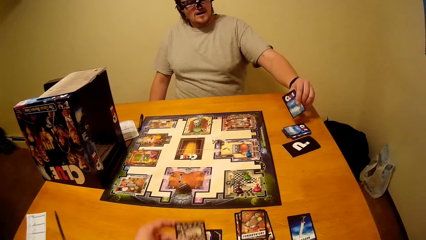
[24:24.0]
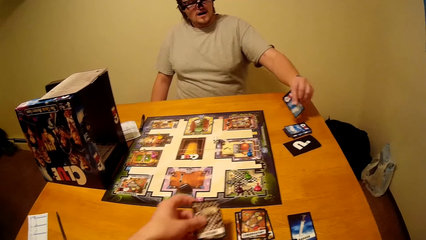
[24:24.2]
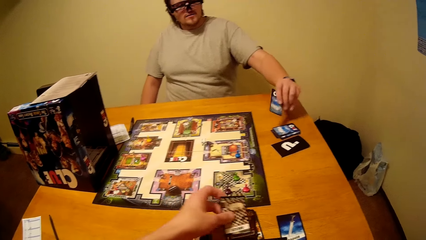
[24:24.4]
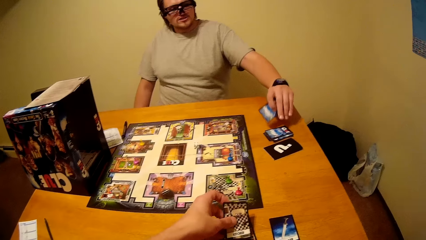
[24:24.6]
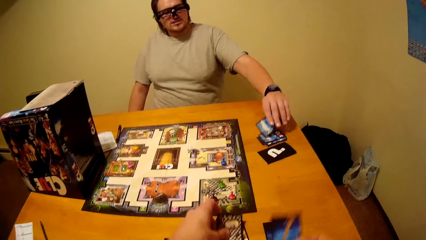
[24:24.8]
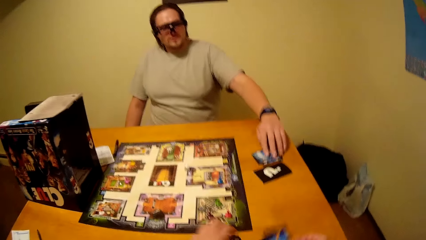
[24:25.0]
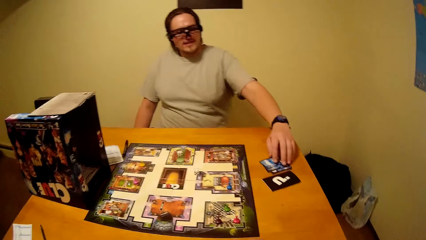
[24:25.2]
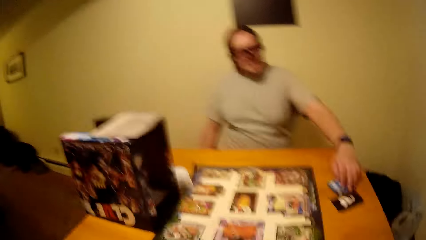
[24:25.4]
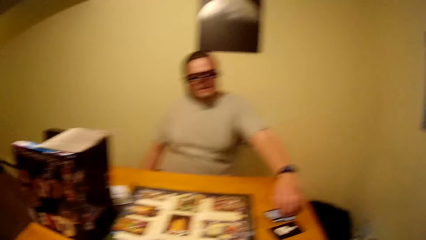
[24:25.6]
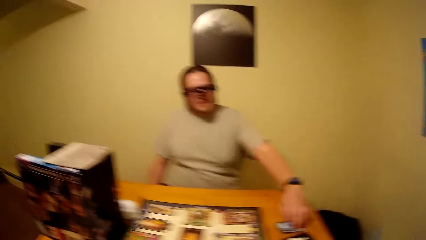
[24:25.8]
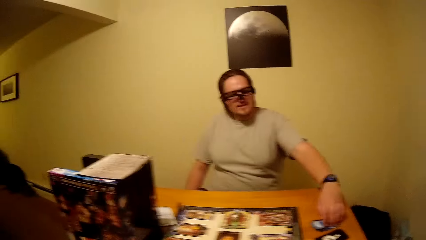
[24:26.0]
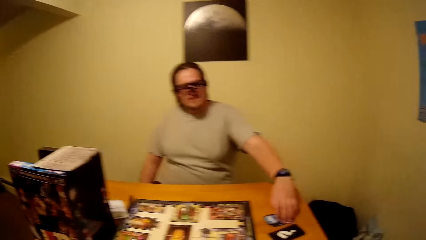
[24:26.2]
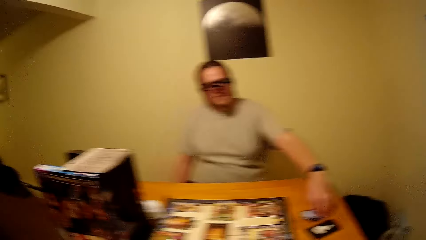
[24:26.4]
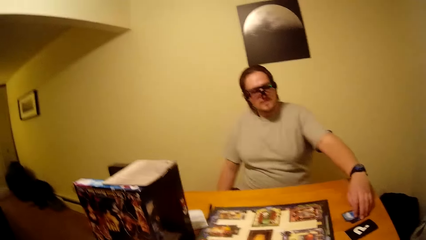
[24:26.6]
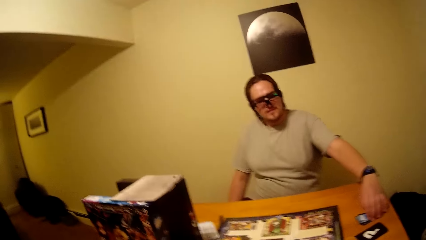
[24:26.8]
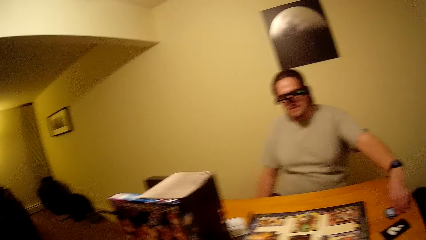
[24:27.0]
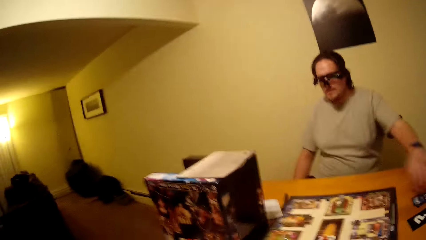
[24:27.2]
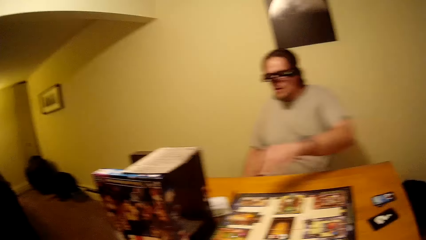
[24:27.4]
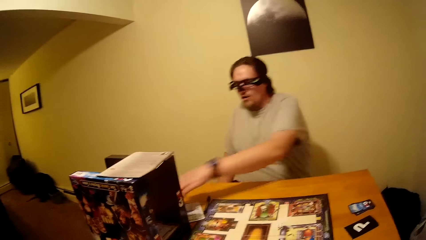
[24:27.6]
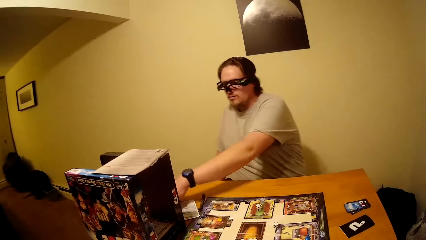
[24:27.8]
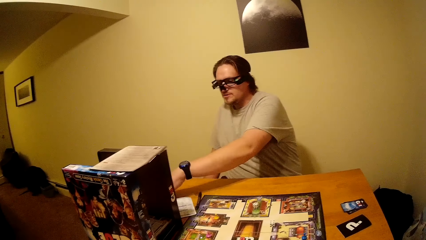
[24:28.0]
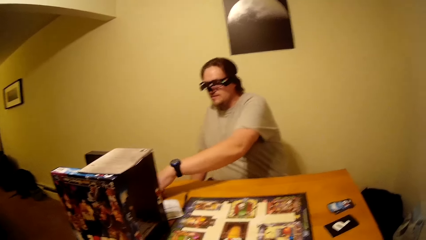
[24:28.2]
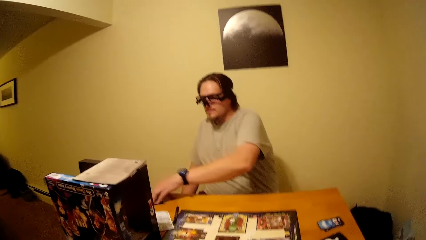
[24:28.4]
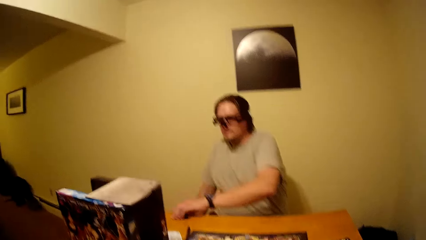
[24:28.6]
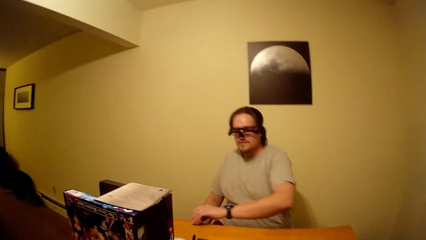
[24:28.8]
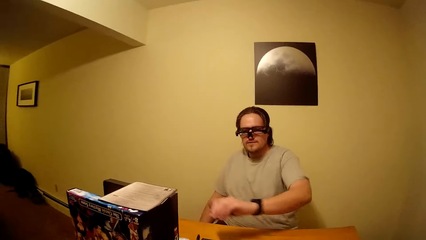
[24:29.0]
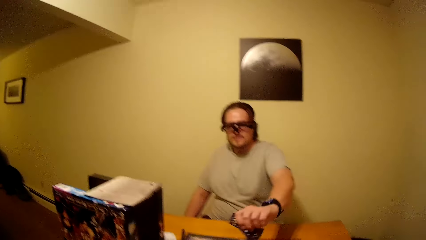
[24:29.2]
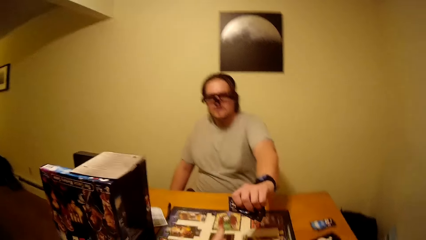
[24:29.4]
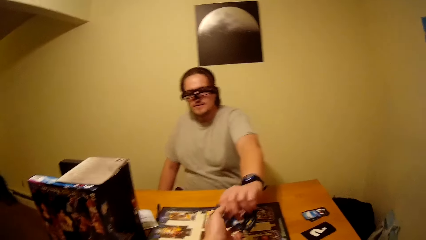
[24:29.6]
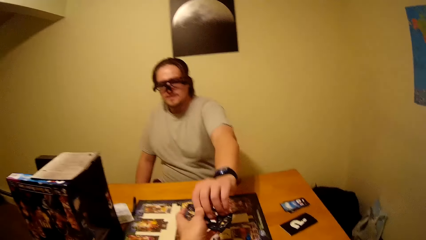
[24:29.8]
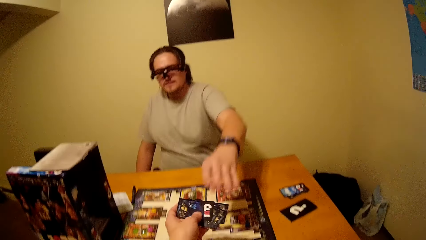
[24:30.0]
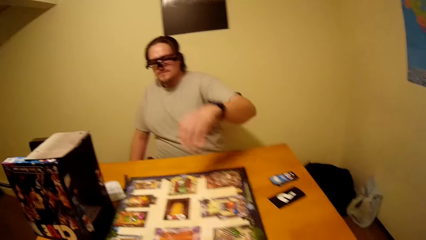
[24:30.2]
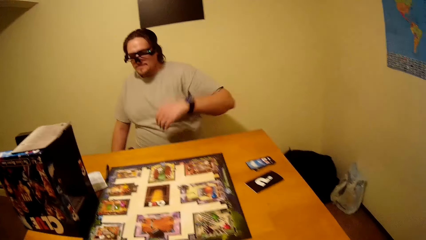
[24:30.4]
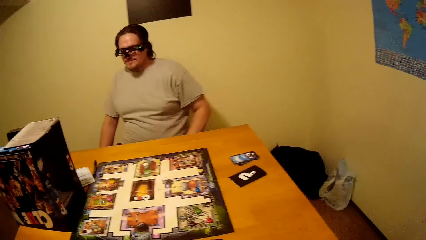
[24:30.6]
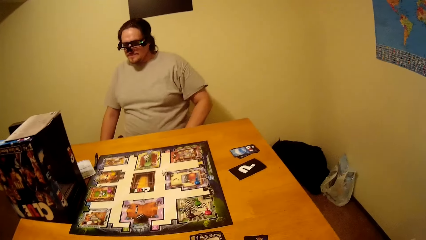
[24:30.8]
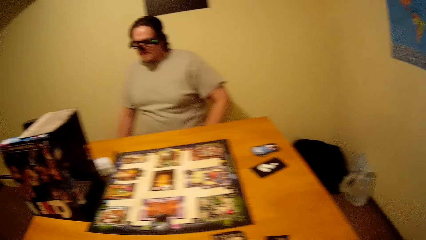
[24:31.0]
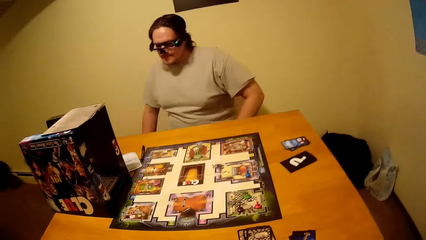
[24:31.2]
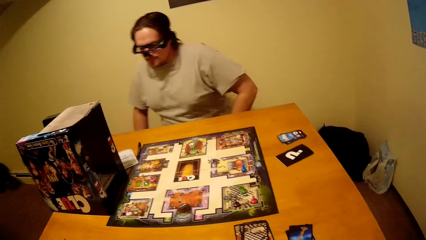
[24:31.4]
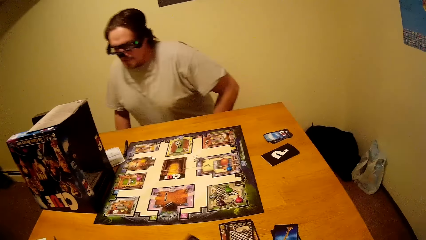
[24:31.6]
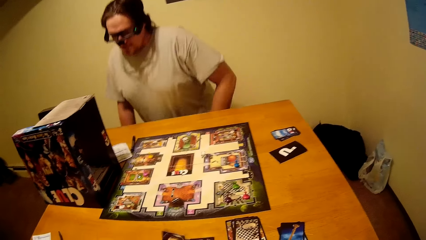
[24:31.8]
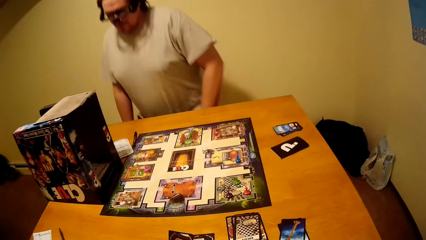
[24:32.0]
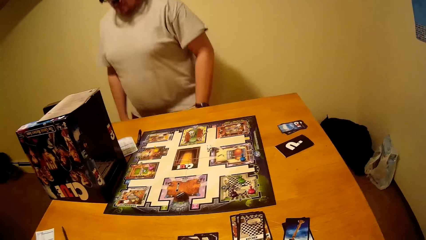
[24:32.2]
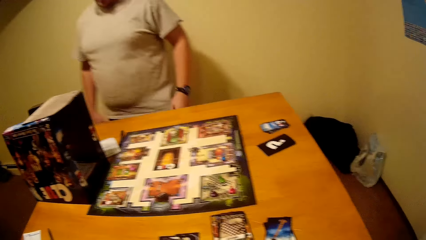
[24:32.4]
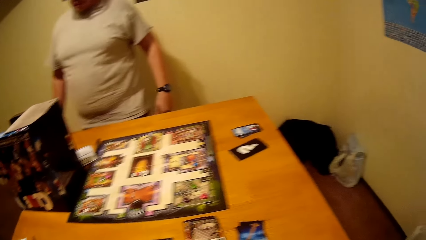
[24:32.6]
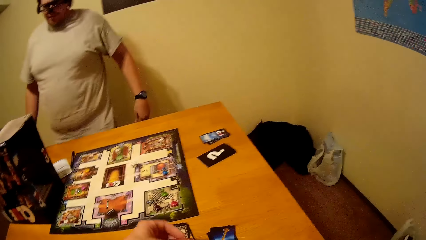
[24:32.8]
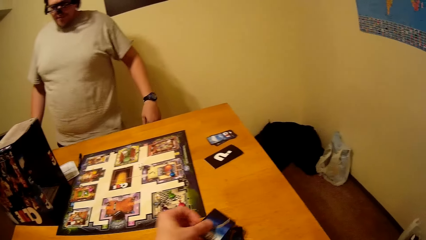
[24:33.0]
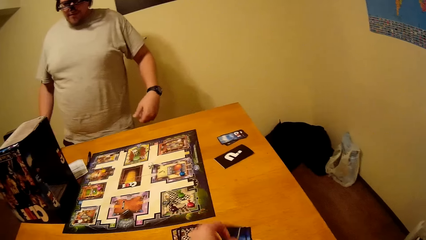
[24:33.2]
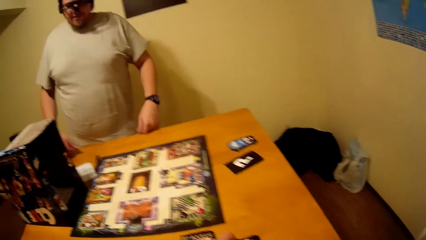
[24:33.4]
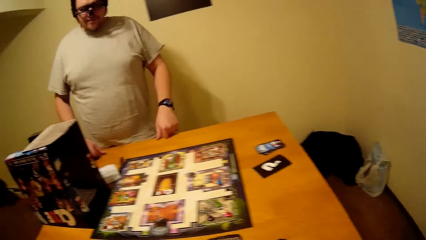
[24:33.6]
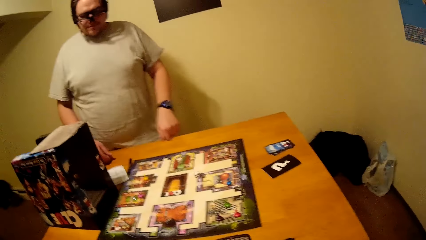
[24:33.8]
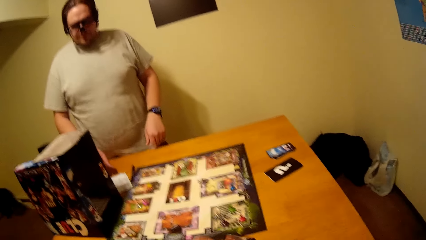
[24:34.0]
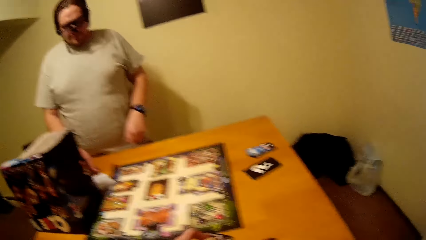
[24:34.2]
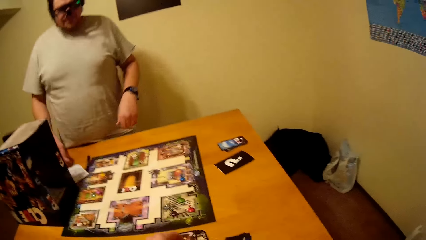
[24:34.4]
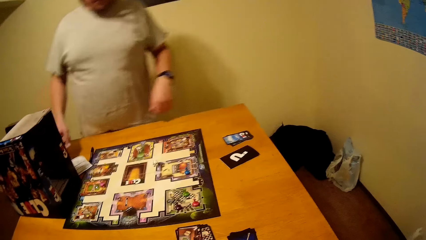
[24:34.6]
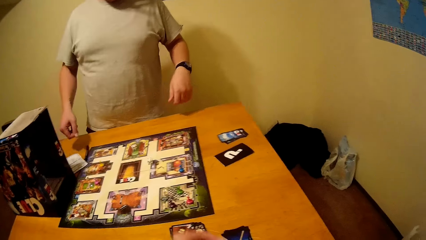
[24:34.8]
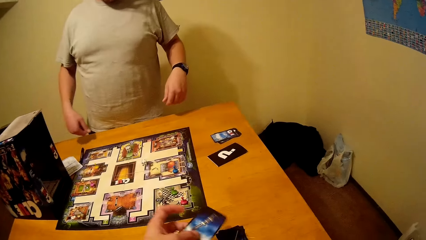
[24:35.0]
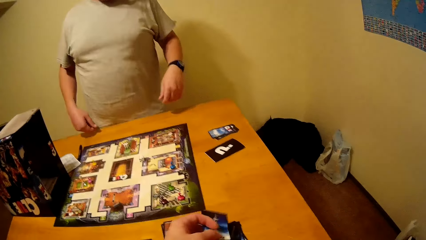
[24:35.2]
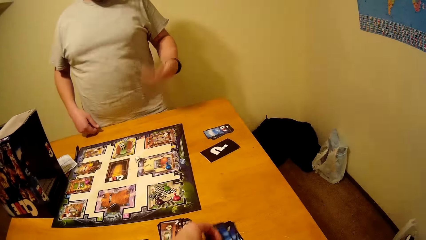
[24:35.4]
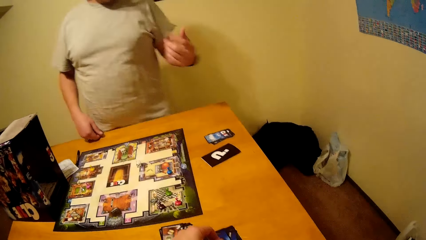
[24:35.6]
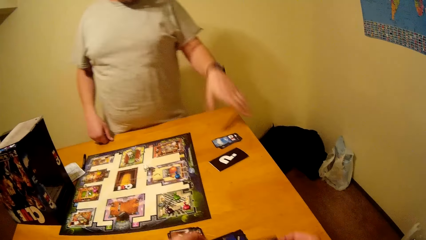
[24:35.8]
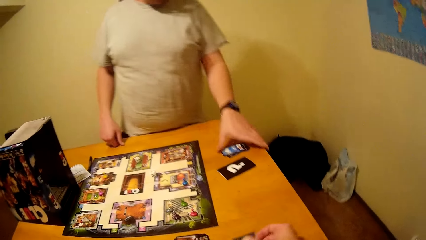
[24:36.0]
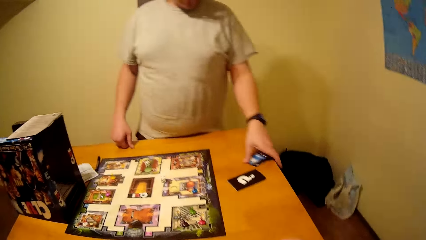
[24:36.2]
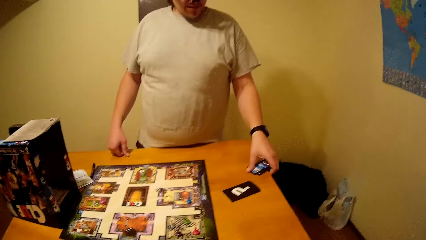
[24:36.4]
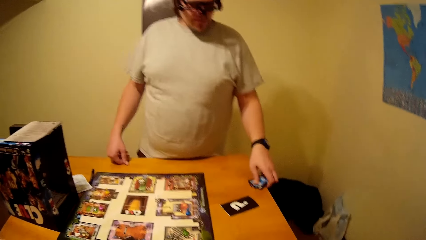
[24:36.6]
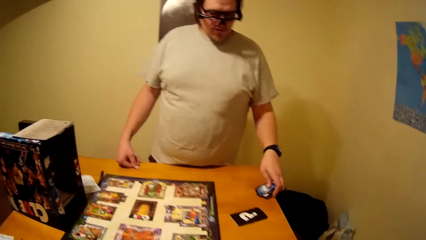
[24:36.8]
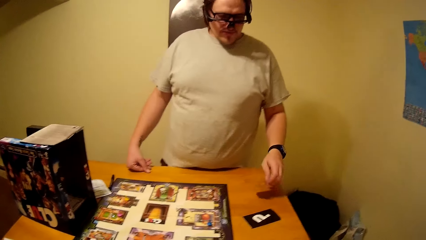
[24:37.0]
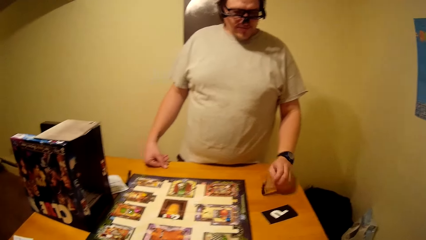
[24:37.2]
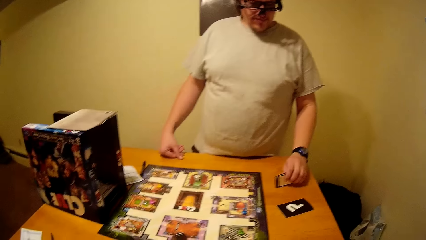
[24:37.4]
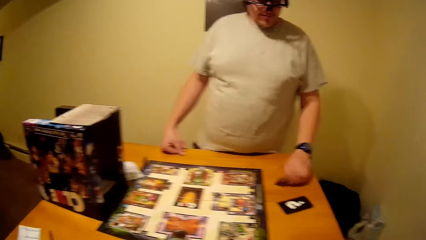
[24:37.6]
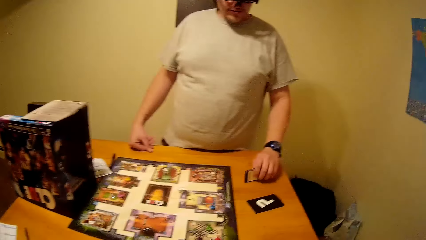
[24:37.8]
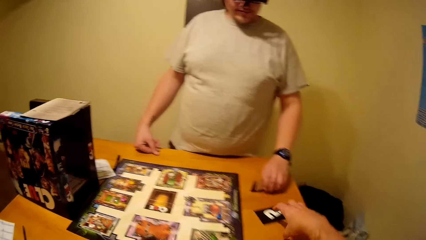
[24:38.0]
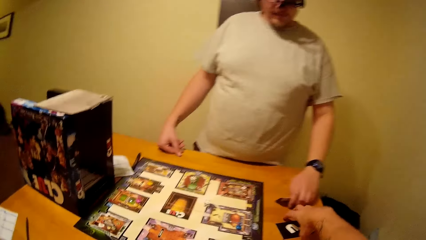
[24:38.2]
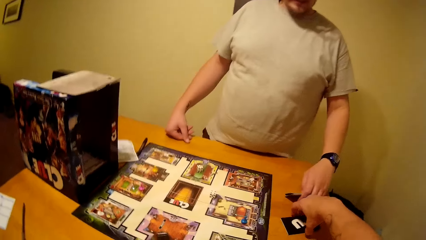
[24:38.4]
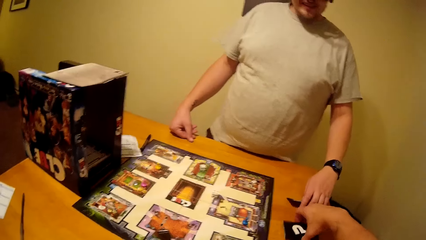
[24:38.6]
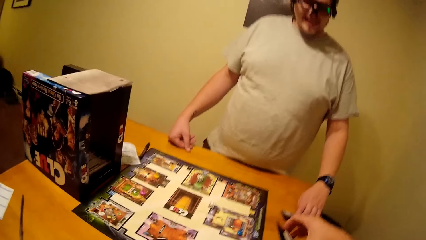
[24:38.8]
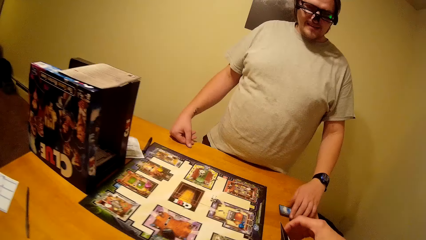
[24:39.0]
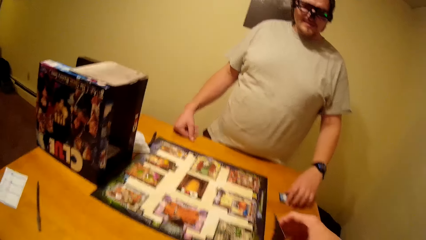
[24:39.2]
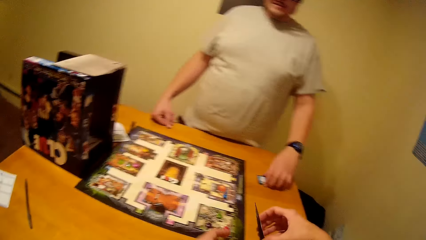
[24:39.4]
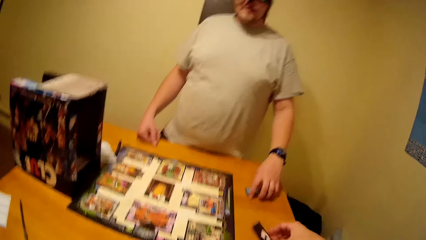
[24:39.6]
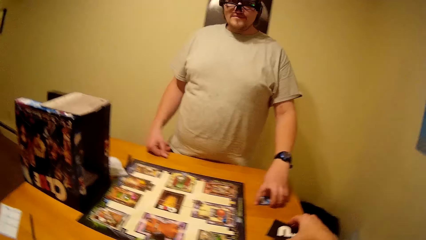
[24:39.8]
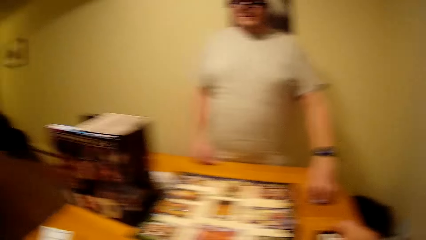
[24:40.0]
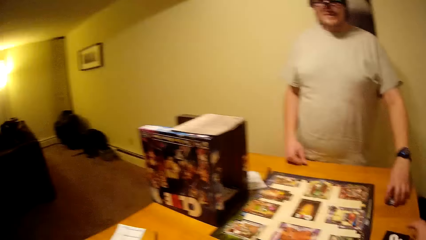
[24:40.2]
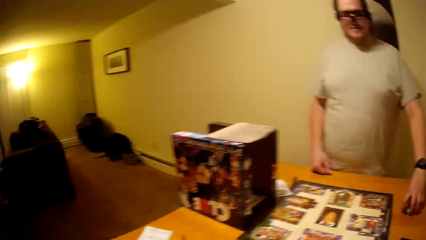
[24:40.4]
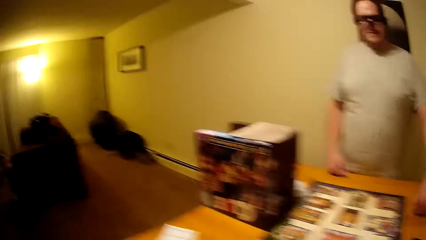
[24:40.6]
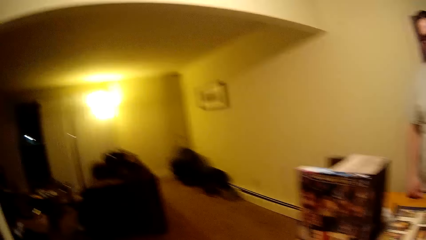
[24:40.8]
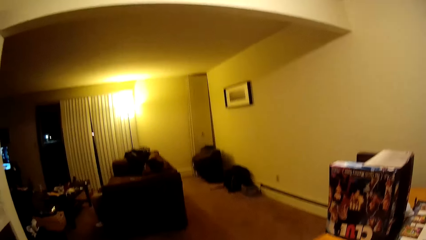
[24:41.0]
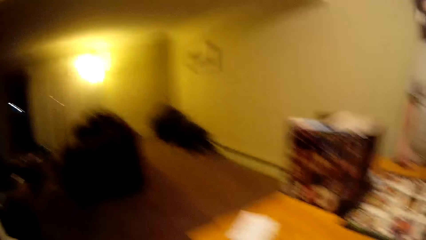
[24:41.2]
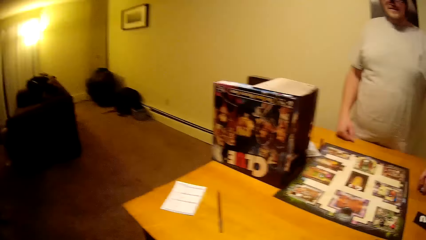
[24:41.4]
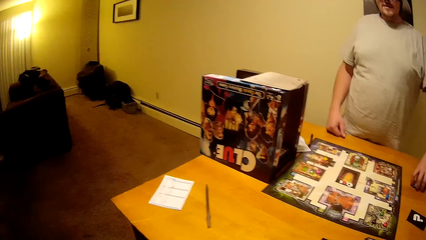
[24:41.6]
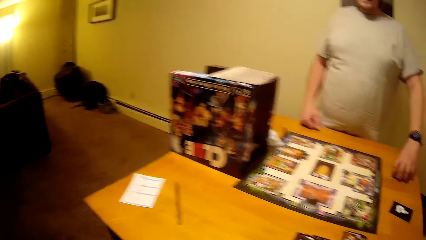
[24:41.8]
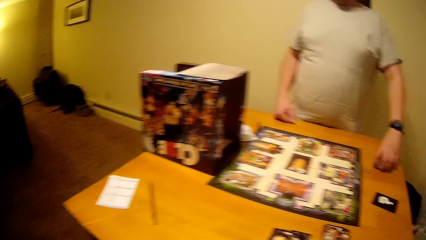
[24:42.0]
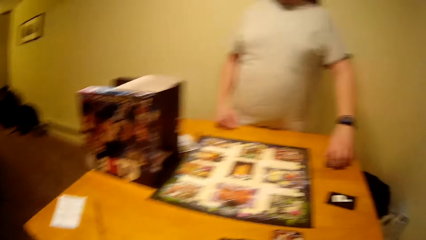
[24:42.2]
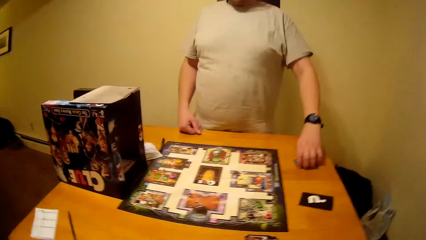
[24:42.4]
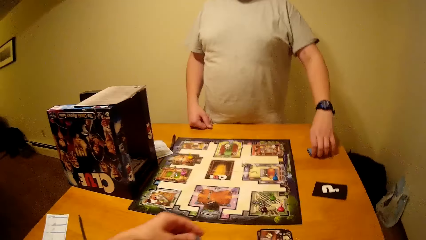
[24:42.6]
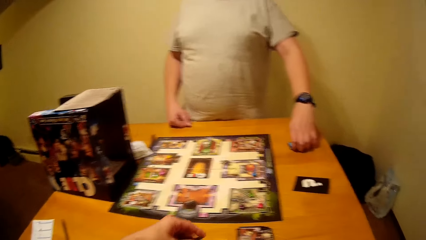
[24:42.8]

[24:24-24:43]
The camera wearer puts down the board game card or playing cards on his left hand on the table. He interacts with a man and talks with the man. The man gives the camera wearer a board game card. The camera wearer holds the playing cards. The man stands and holds the playing cards. The camera wearer picks a board game card from the table.
